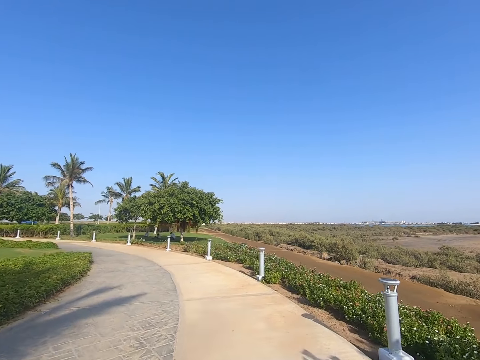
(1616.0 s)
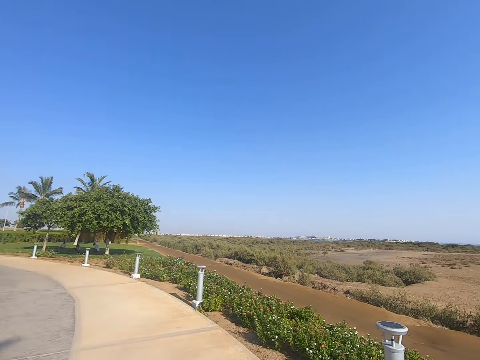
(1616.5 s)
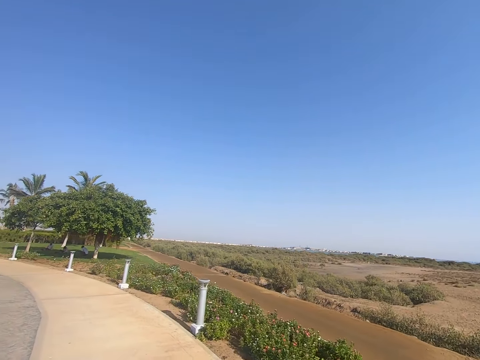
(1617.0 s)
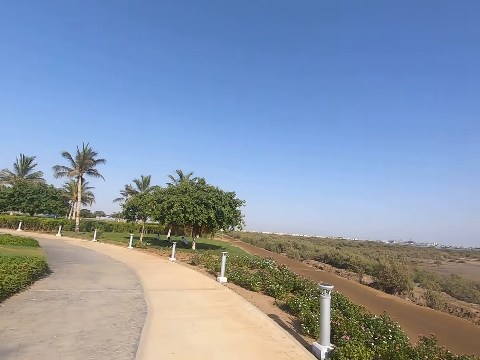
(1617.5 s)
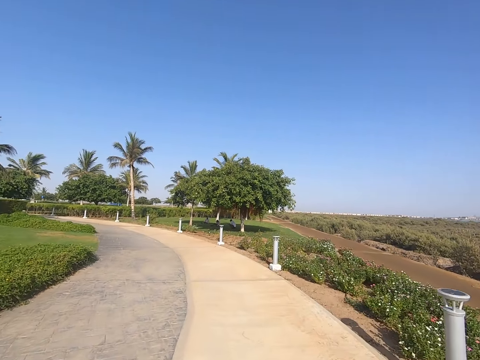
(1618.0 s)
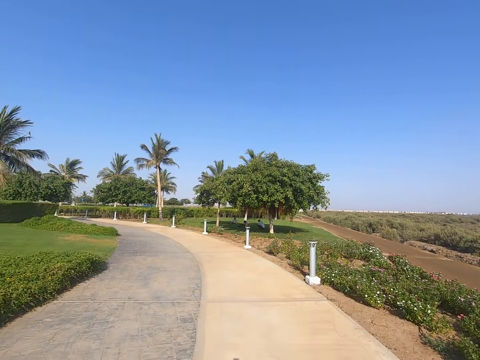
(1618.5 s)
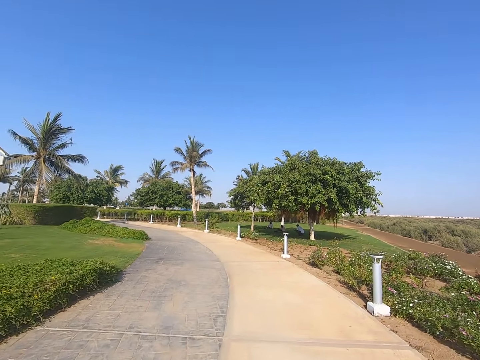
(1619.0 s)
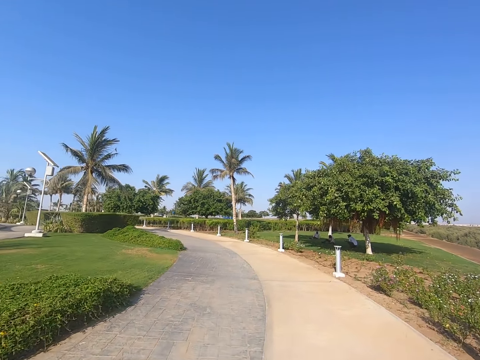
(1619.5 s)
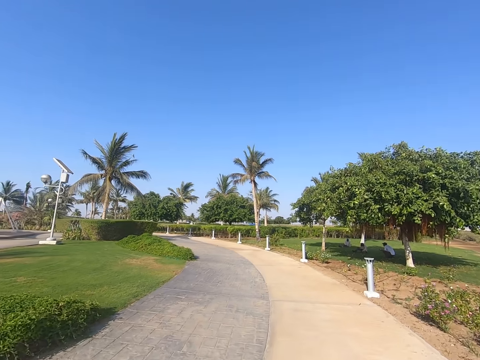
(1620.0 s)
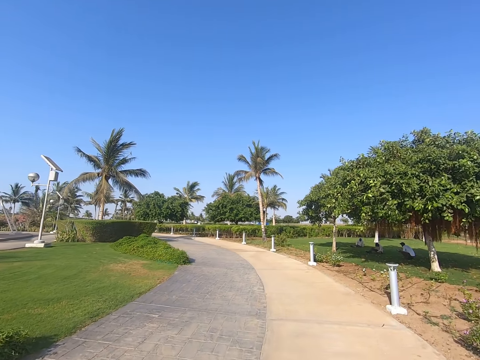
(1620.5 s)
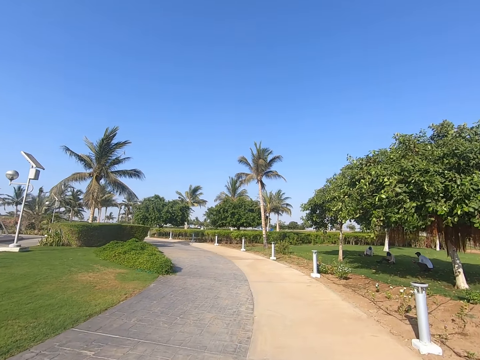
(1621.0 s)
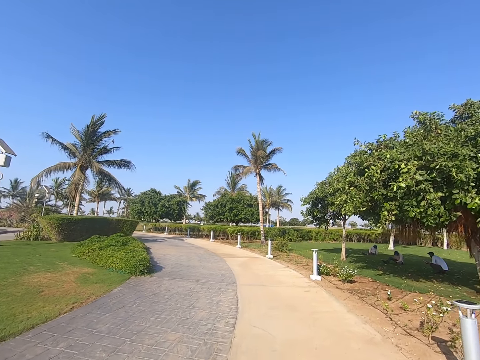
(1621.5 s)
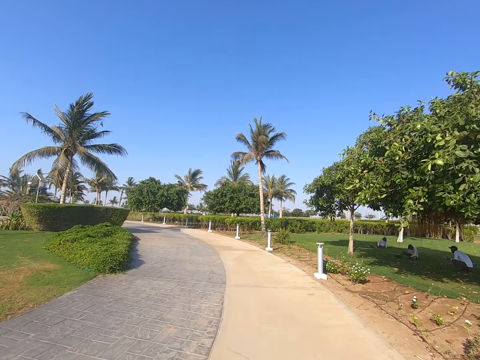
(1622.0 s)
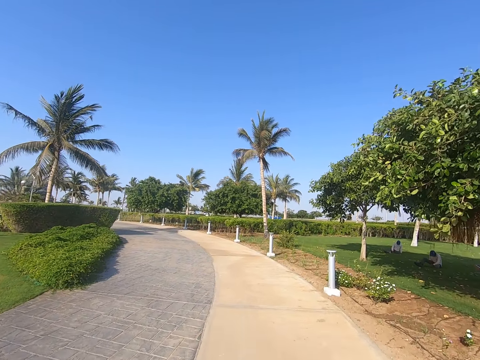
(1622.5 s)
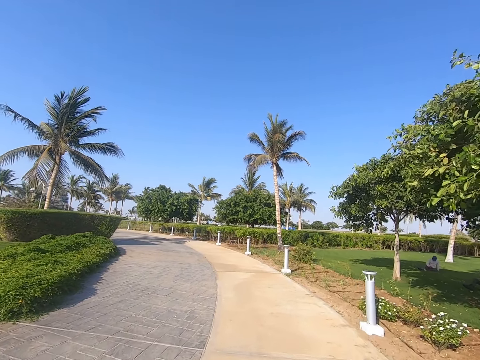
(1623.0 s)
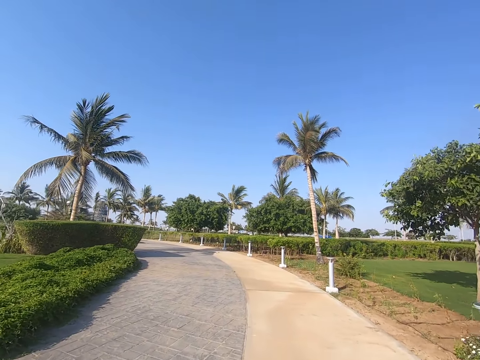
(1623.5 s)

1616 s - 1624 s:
The camera wearer looks around. They ride on a road.

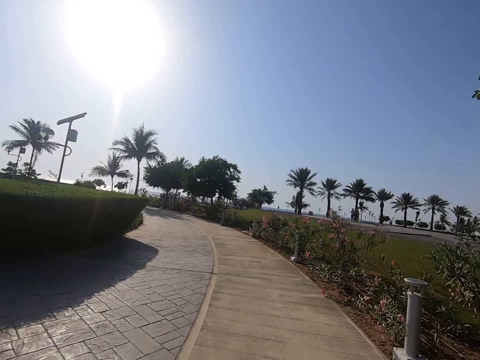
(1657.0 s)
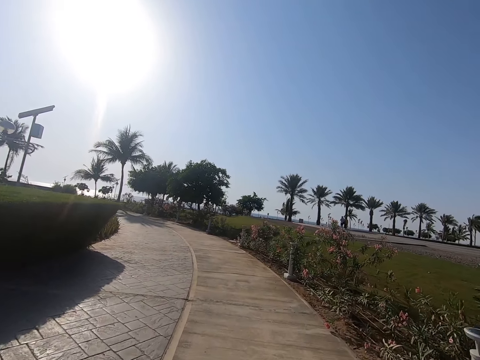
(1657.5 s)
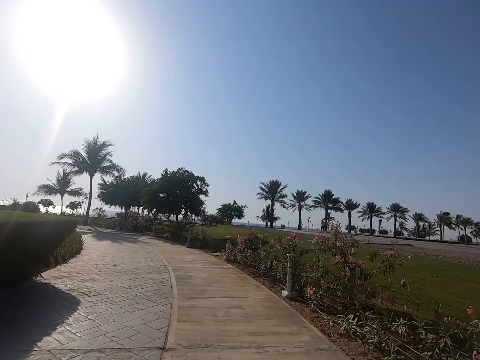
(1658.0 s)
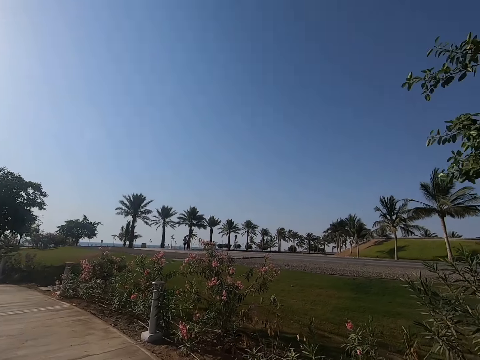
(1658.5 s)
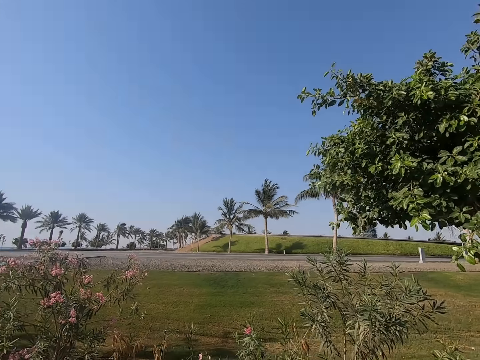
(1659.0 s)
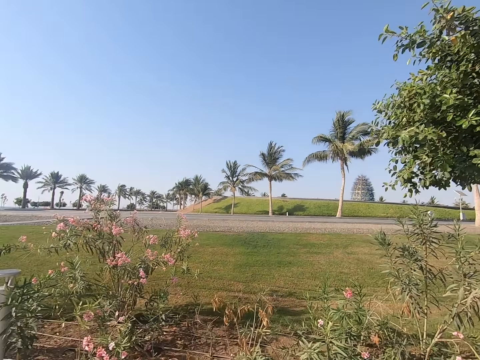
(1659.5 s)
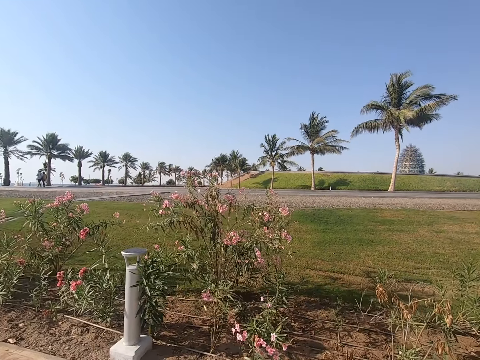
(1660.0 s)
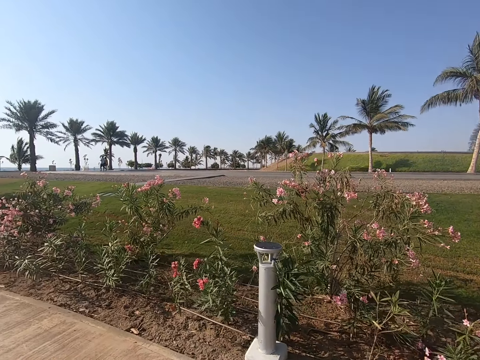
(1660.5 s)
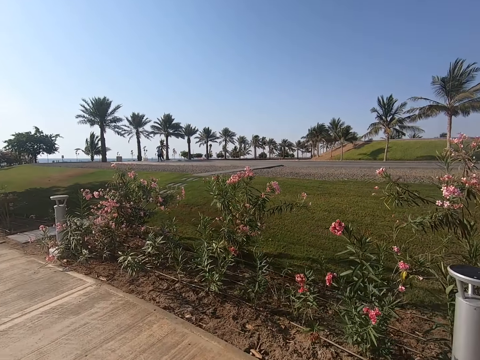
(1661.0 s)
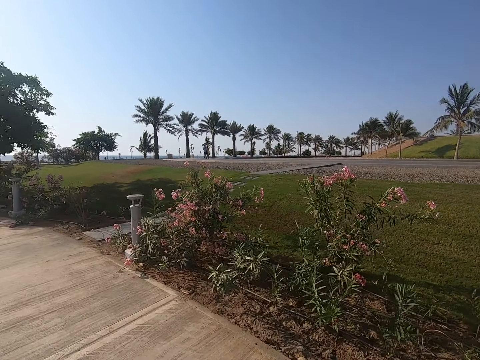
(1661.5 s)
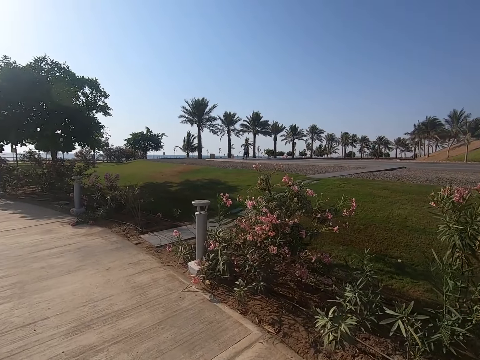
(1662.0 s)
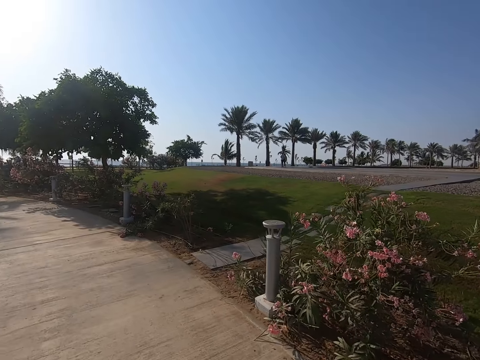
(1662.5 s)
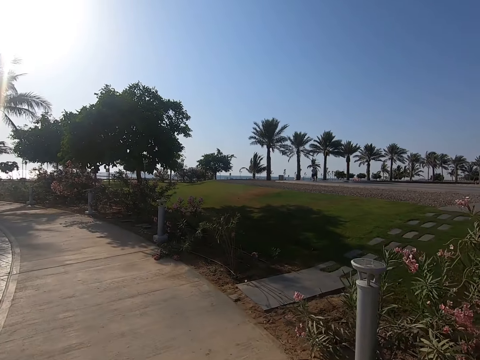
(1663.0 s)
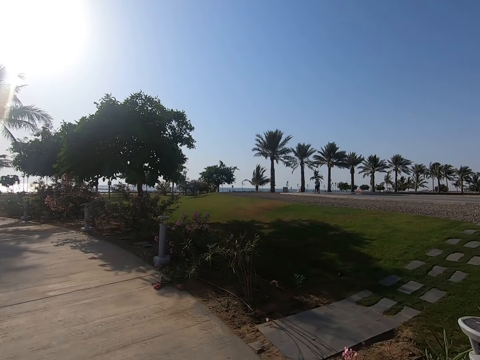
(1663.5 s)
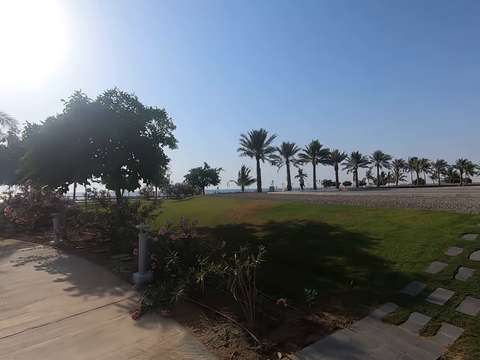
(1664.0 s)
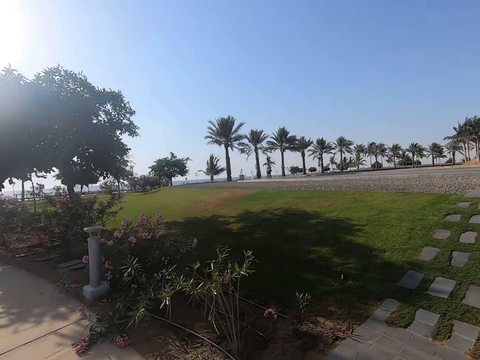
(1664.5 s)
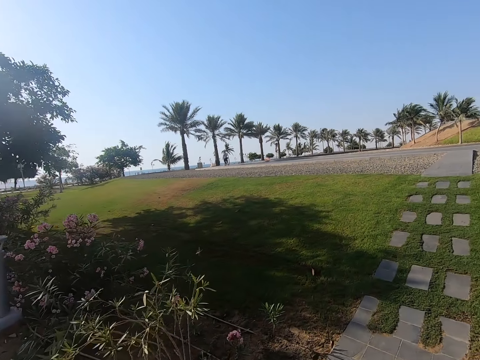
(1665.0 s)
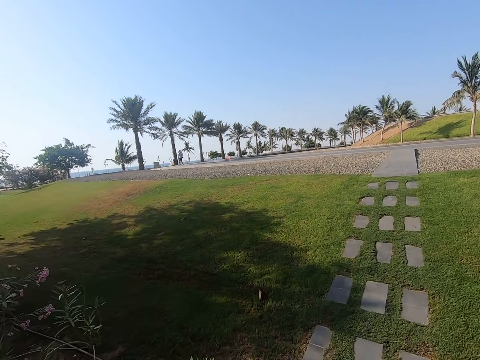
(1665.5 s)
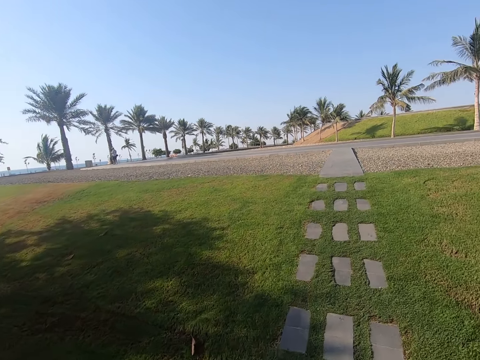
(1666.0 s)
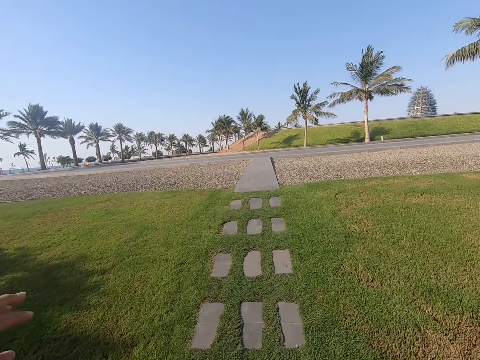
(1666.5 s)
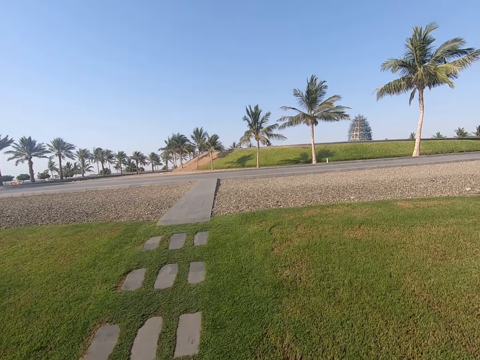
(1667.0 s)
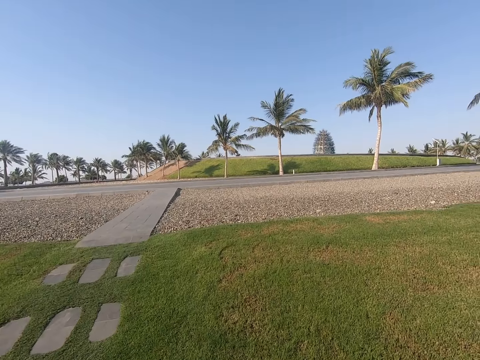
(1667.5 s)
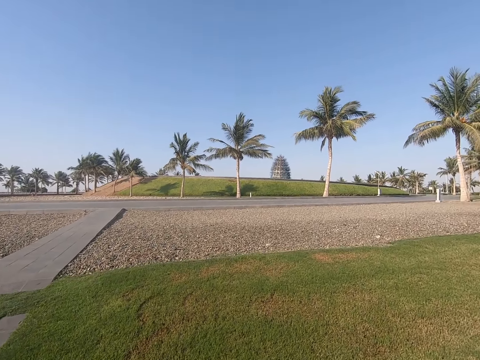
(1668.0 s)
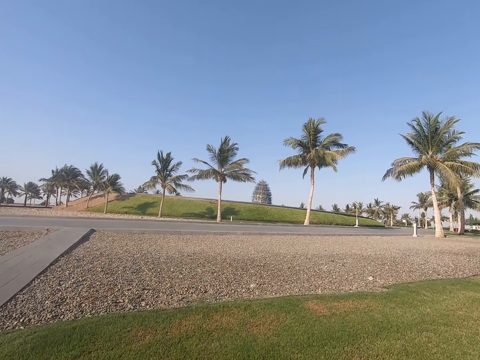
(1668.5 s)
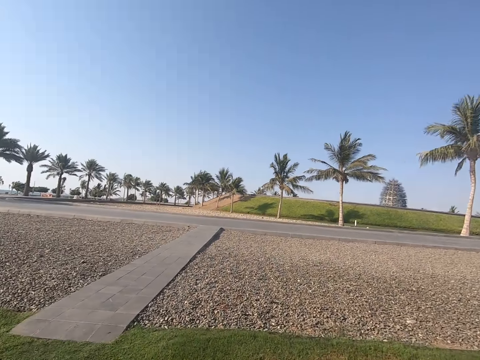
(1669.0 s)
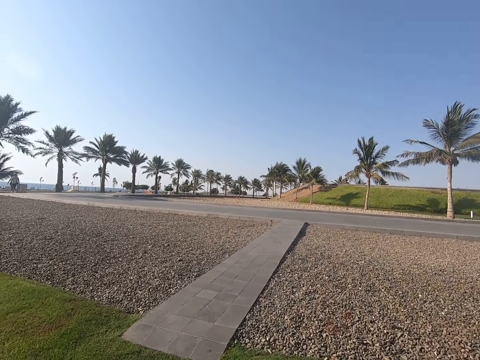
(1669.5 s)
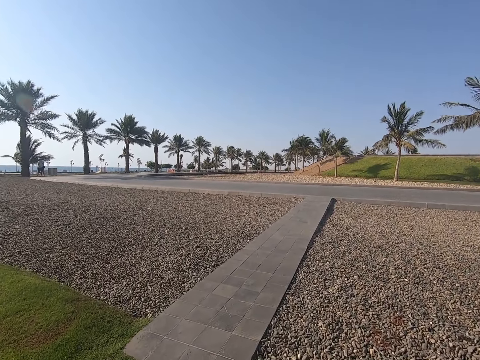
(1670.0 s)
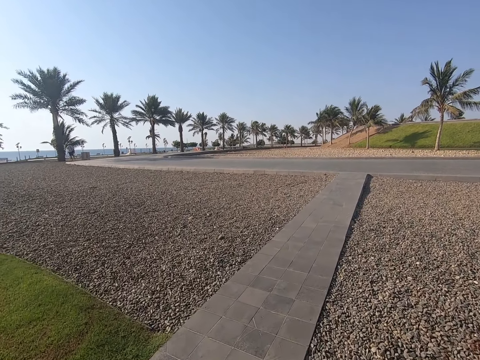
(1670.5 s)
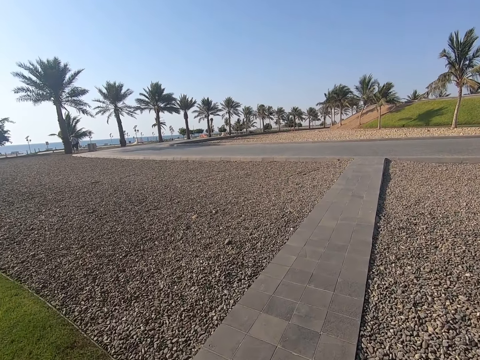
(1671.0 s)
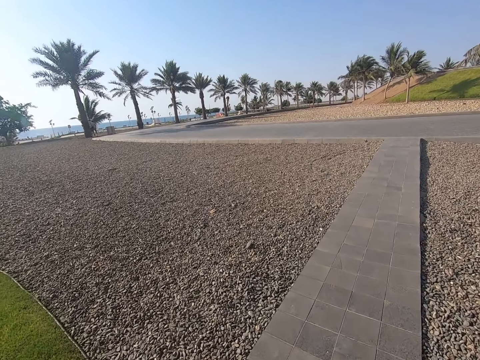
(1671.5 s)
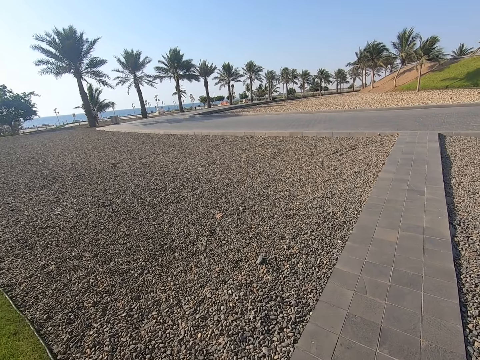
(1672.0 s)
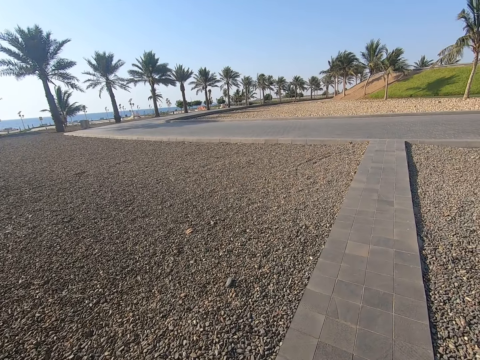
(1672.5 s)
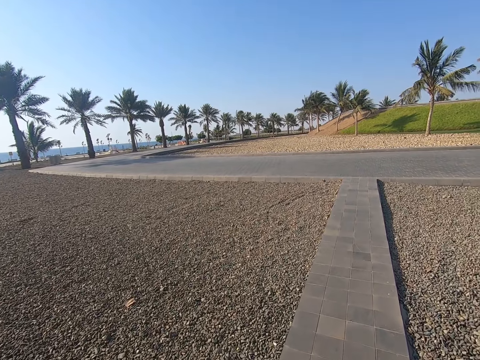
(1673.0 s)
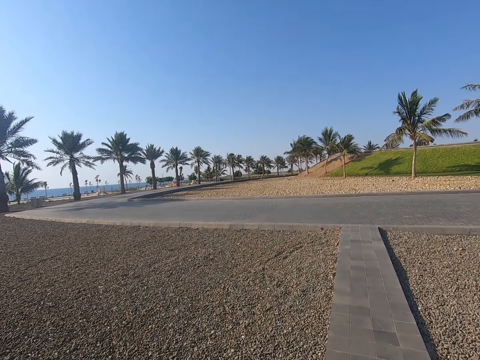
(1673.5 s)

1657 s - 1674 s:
The camera wearer looks around. She skates on the grass. She moves her hand. She looks around. She moves her hand.

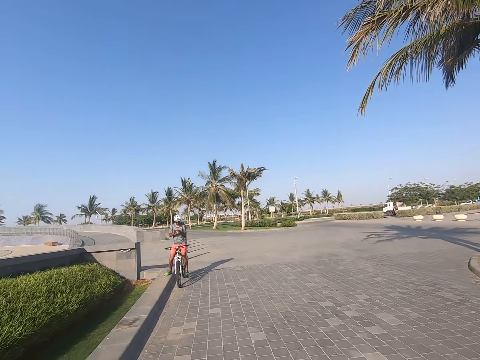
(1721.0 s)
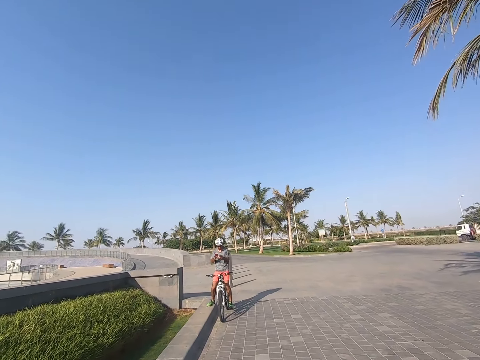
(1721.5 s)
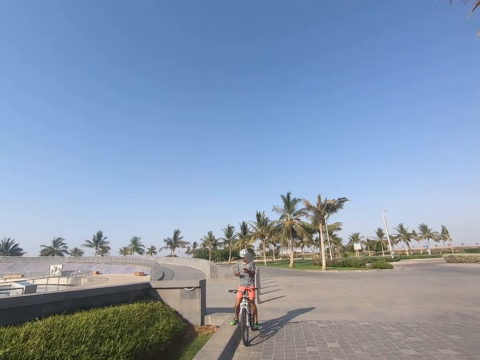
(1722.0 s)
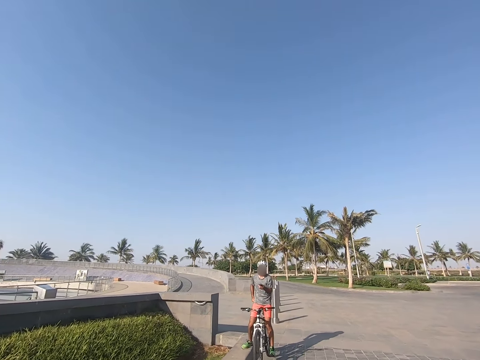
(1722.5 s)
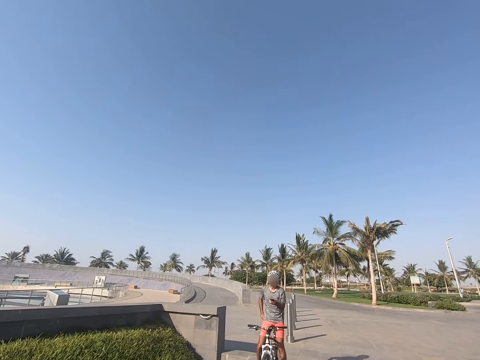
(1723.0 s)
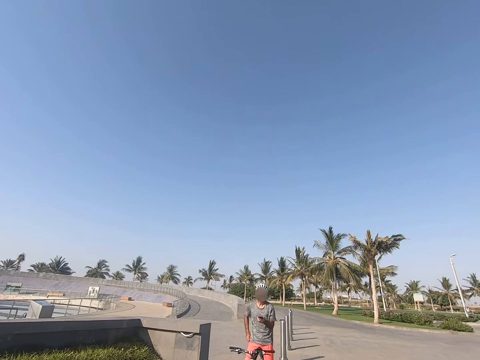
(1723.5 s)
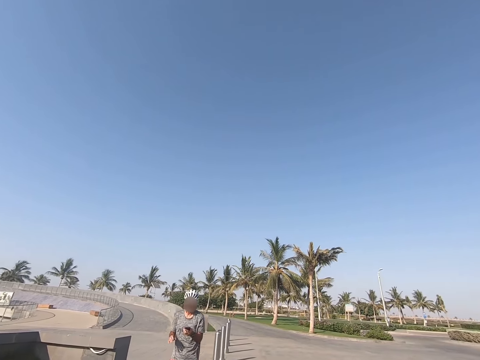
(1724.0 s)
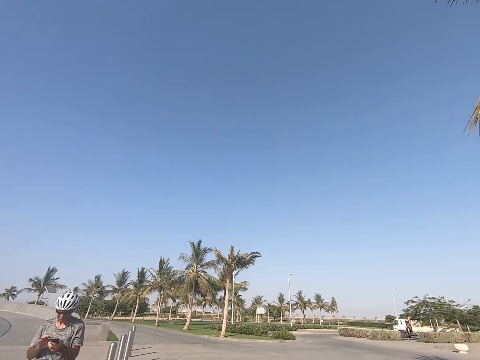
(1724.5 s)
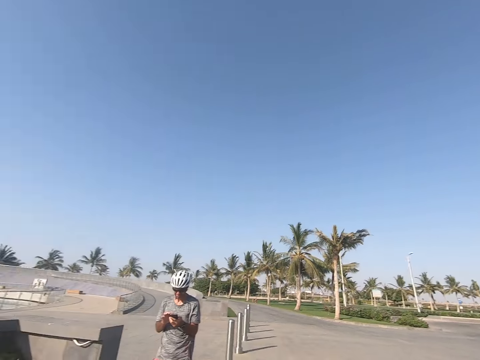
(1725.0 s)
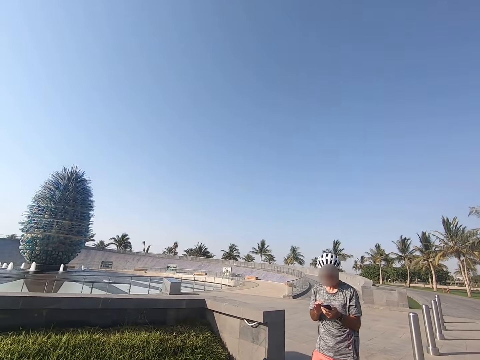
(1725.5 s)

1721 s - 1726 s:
A person cycles a bicycle on the road.
